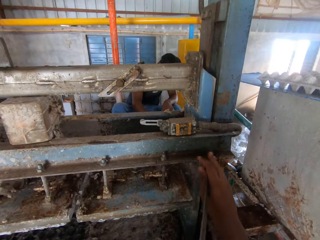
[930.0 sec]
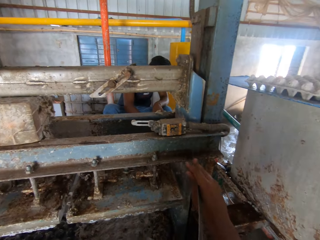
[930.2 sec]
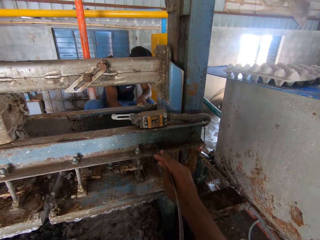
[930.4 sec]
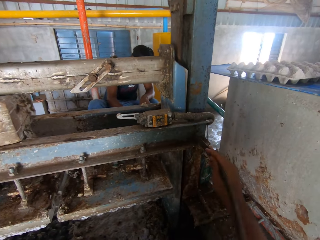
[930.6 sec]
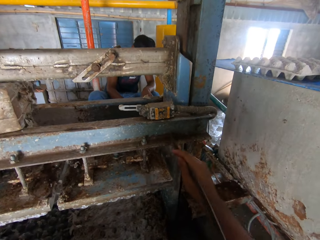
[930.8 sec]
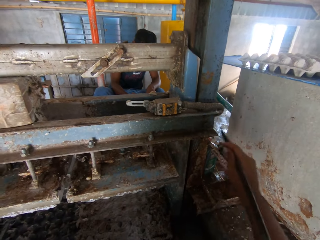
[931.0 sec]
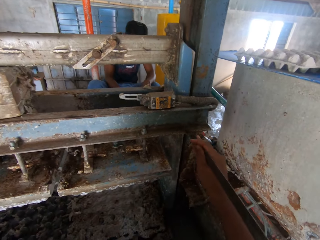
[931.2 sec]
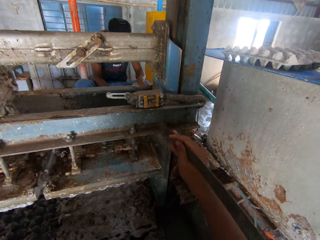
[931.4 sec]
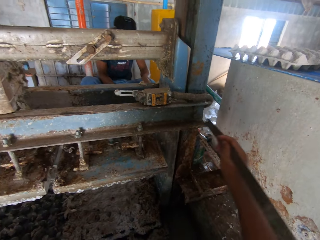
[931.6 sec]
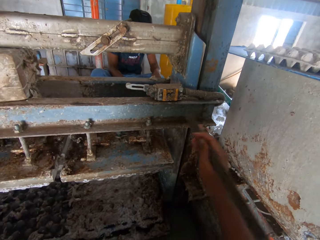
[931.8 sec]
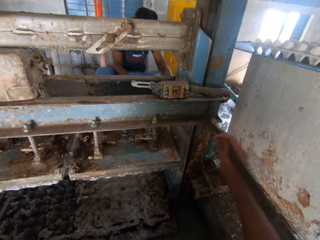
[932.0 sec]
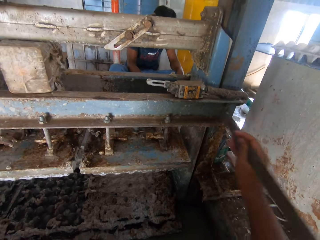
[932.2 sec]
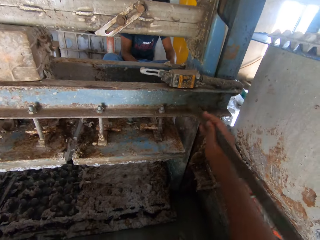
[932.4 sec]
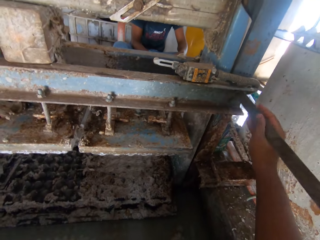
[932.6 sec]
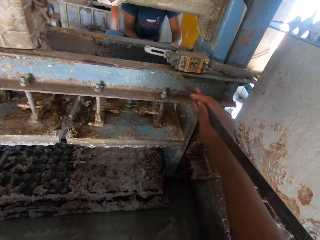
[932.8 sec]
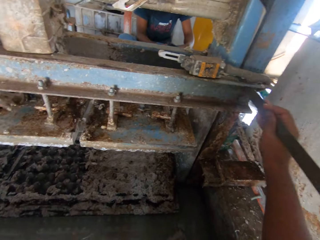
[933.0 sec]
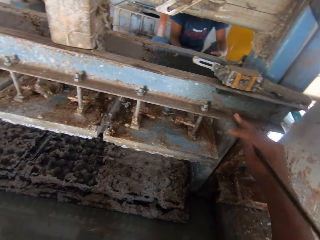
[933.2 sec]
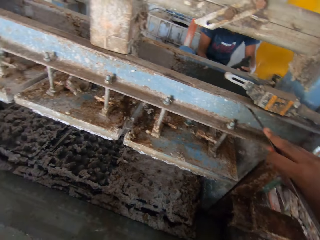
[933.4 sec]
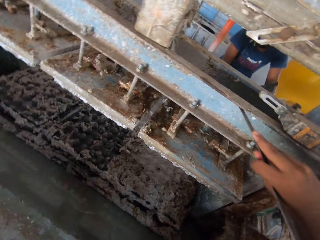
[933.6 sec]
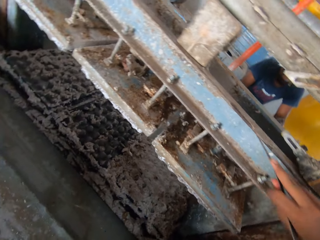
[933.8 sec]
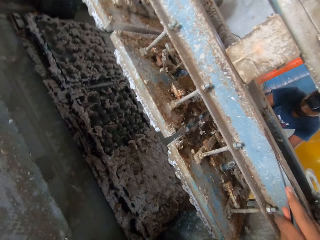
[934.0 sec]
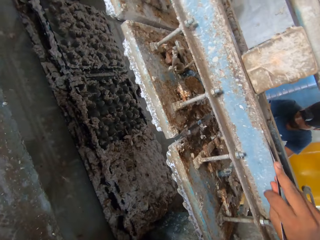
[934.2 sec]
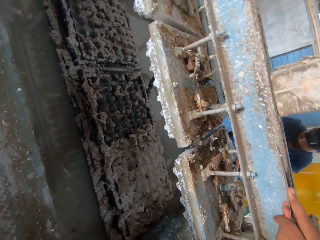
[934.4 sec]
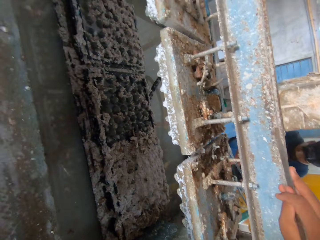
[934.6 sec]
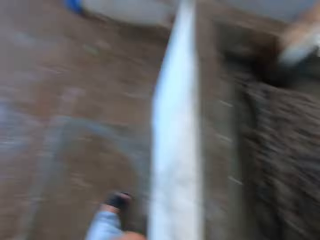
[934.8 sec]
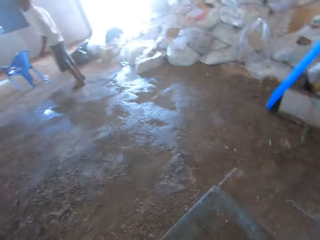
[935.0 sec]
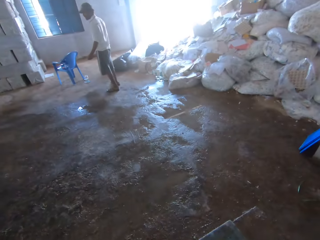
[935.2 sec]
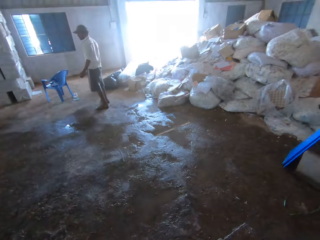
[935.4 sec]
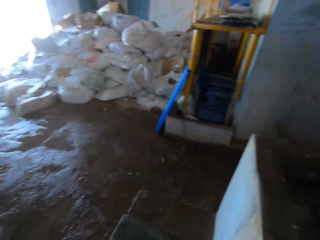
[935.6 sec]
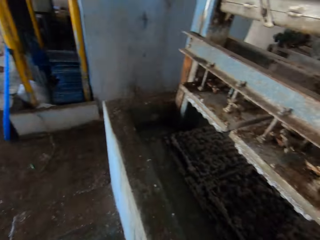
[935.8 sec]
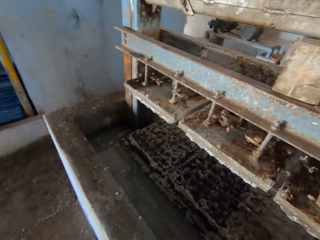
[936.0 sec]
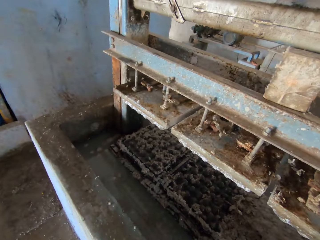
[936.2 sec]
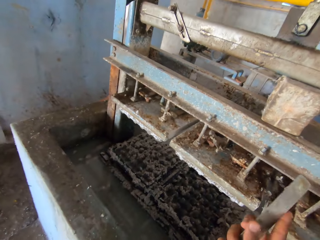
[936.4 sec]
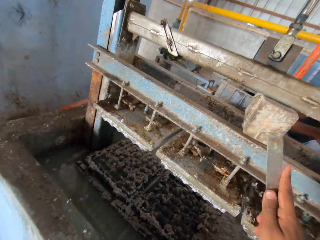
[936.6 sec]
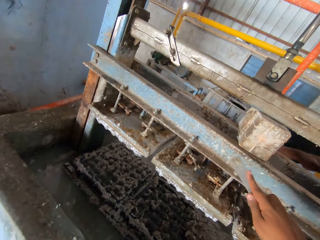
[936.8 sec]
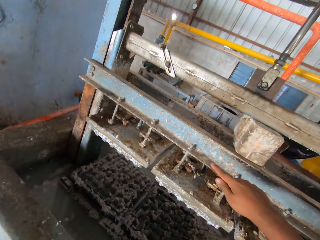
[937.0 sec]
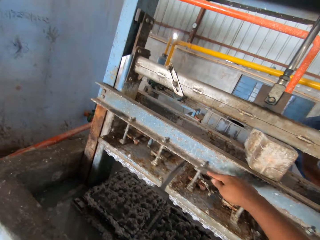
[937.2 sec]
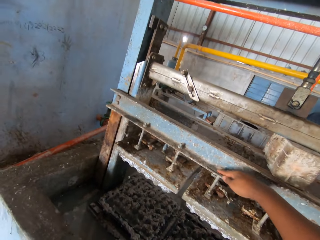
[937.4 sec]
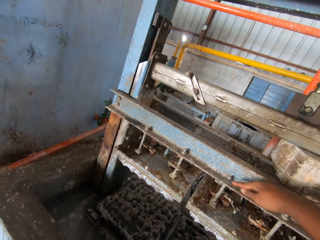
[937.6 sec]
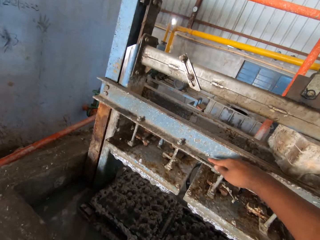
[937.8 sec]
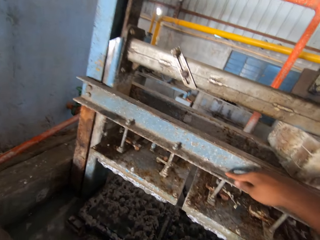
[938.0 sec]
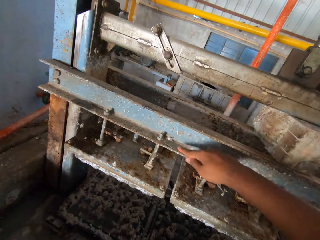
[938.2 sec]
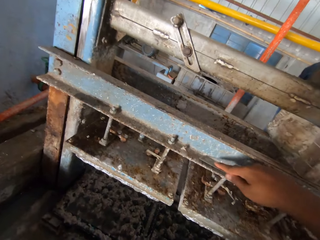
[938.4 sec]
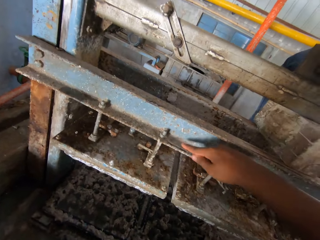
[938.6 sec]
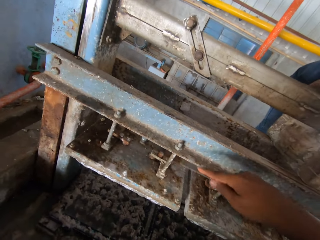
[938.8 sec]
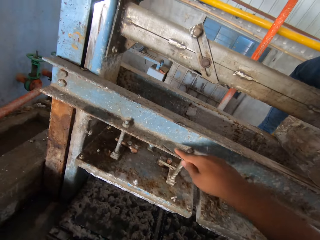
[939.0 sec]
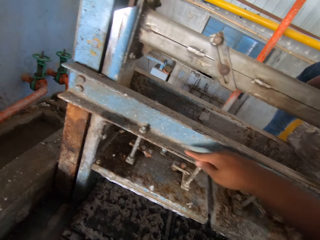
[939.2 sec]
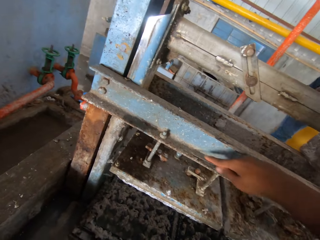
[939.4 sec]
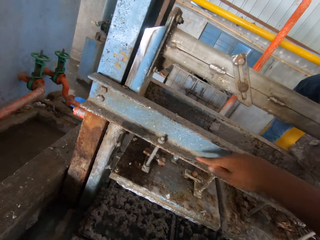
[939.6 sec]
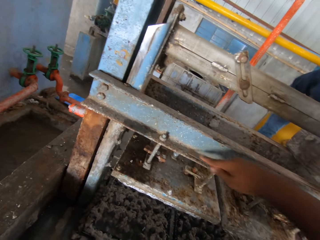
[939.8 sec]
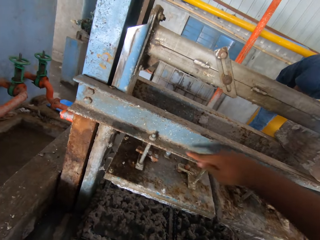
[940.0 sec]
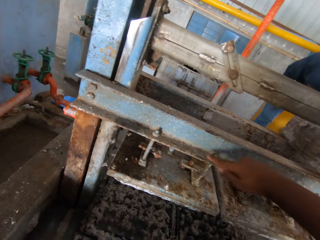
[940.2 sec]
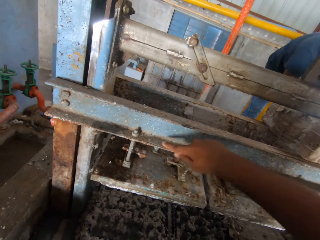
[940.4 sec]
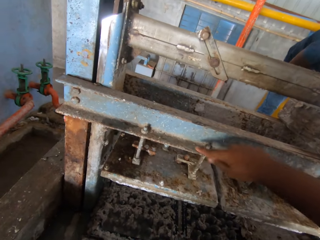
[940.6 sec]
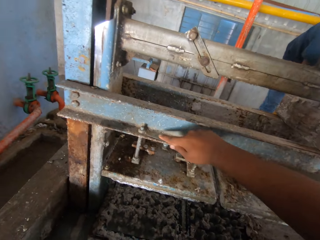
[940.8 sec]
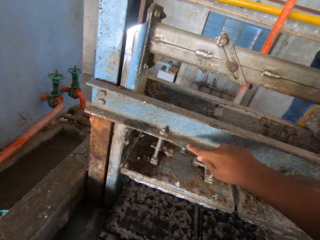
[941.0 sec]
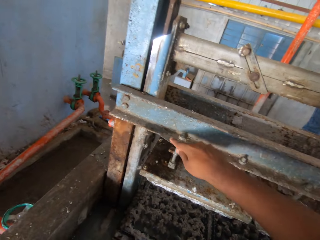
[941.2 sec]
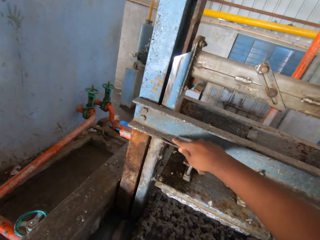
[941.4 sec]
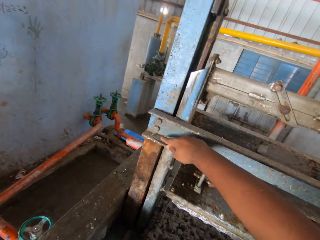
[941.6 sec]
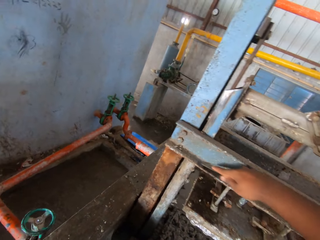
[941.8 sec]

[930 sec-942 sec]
The camera wearer turns around. They look at a man. They look around the room. They turn around. They remove dirt from the crate making machine with a piece of steel, with the right hand.

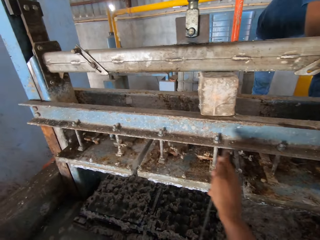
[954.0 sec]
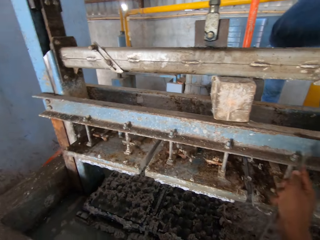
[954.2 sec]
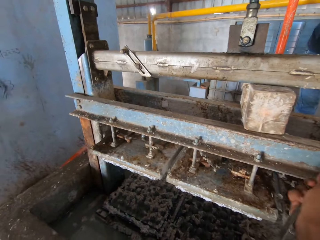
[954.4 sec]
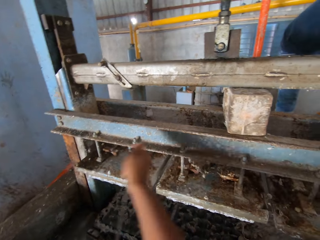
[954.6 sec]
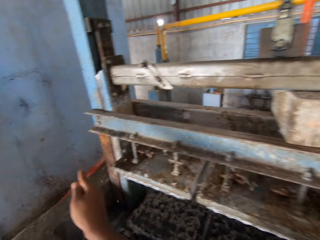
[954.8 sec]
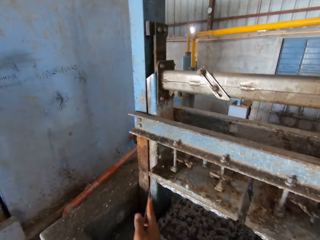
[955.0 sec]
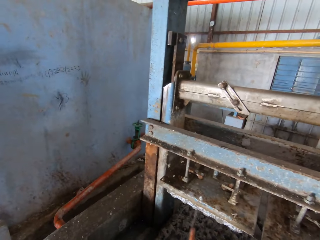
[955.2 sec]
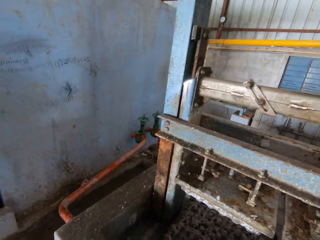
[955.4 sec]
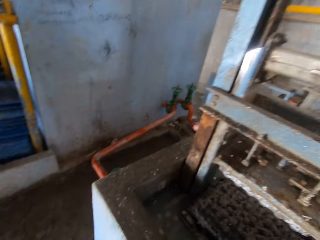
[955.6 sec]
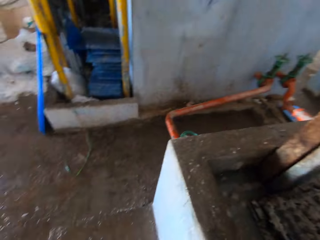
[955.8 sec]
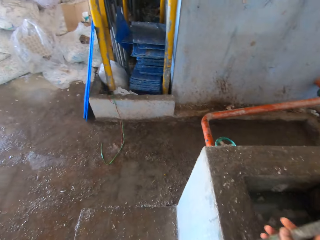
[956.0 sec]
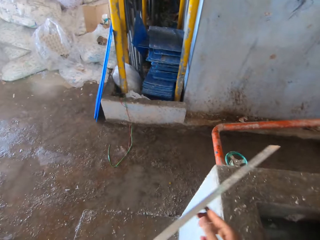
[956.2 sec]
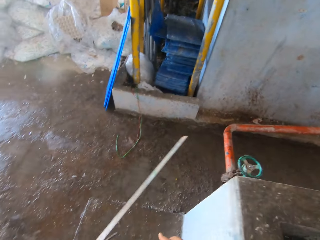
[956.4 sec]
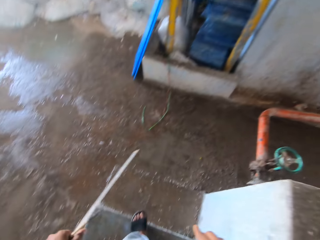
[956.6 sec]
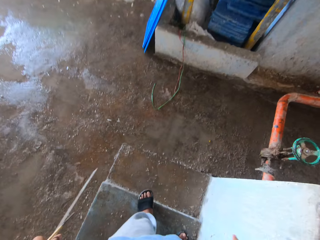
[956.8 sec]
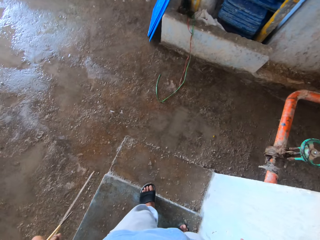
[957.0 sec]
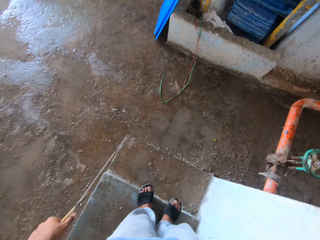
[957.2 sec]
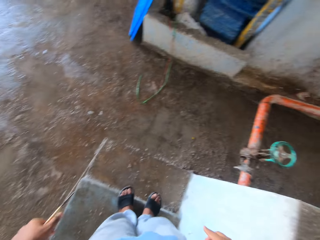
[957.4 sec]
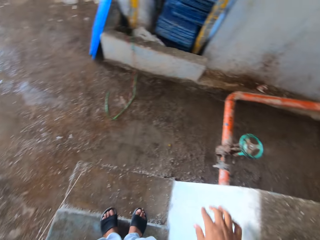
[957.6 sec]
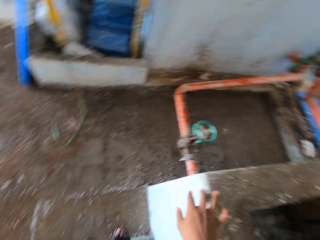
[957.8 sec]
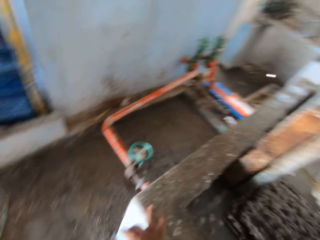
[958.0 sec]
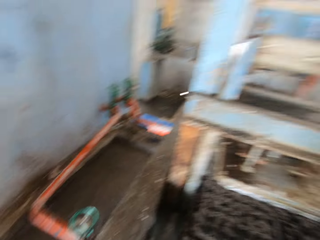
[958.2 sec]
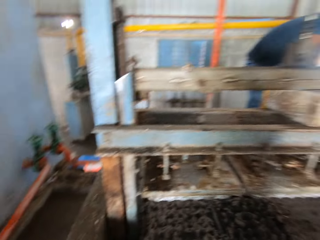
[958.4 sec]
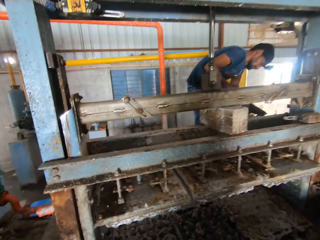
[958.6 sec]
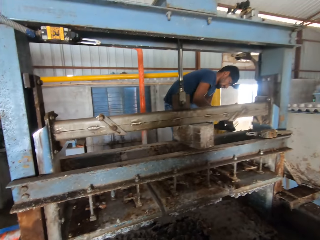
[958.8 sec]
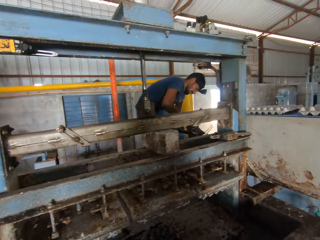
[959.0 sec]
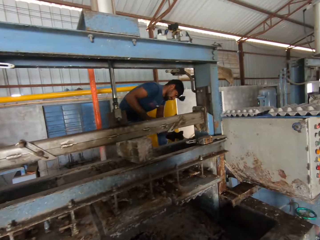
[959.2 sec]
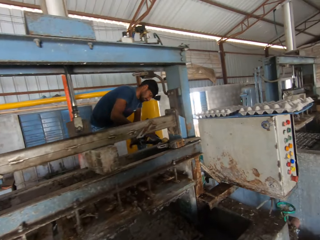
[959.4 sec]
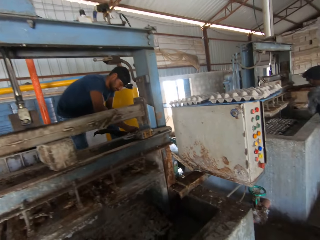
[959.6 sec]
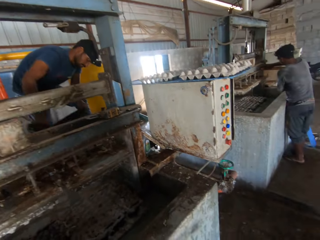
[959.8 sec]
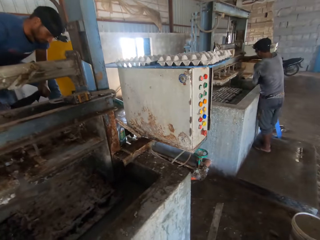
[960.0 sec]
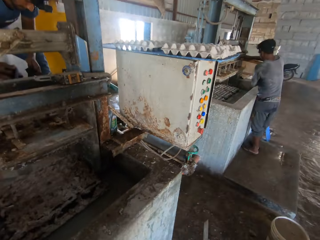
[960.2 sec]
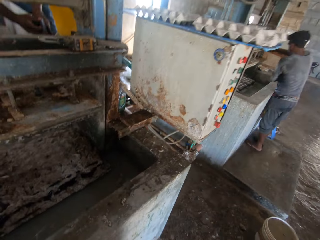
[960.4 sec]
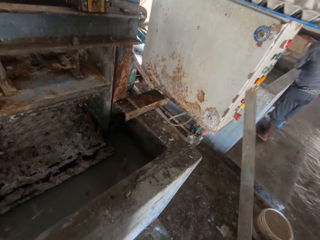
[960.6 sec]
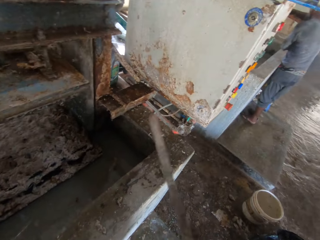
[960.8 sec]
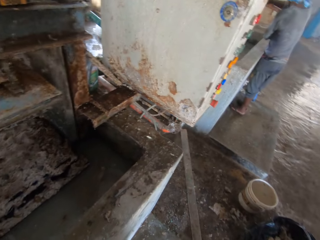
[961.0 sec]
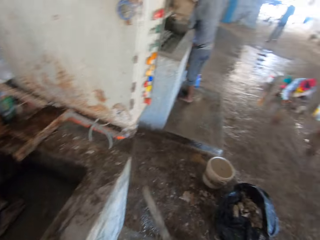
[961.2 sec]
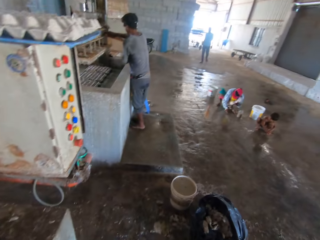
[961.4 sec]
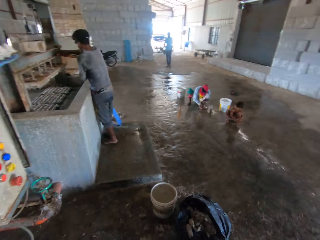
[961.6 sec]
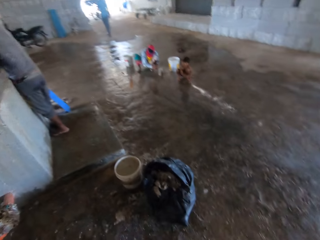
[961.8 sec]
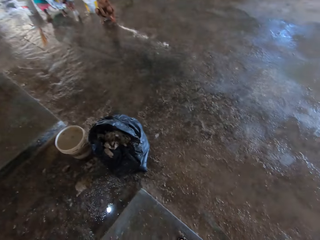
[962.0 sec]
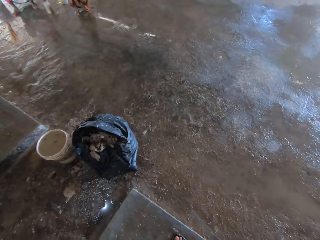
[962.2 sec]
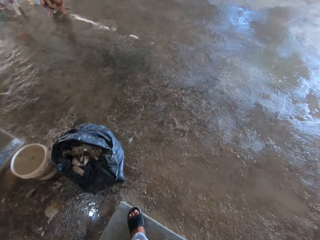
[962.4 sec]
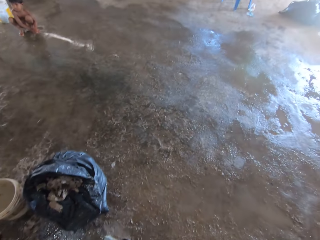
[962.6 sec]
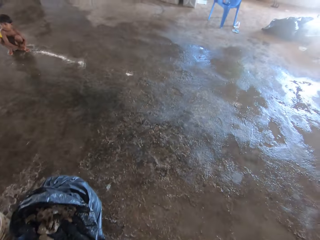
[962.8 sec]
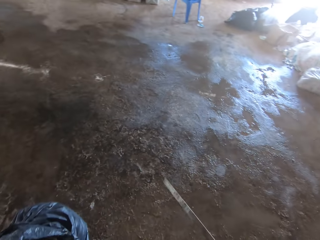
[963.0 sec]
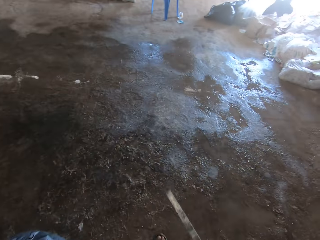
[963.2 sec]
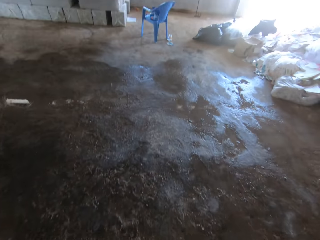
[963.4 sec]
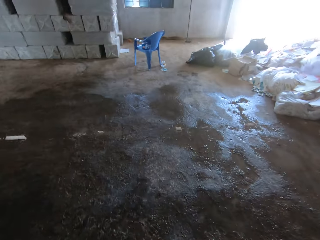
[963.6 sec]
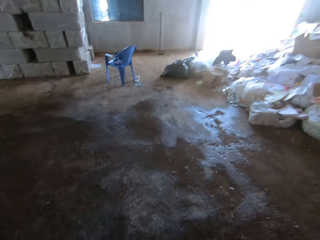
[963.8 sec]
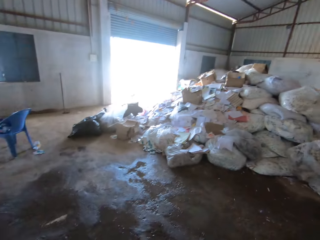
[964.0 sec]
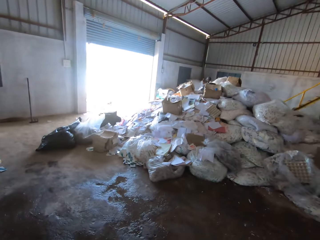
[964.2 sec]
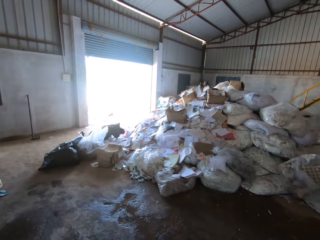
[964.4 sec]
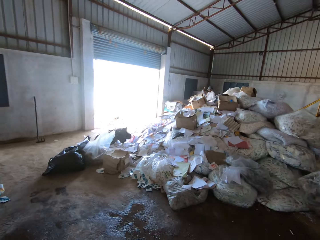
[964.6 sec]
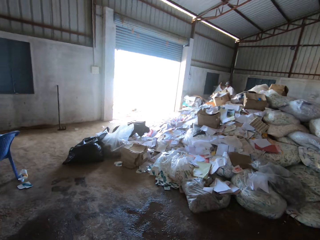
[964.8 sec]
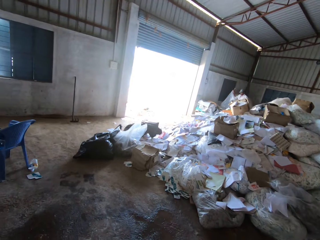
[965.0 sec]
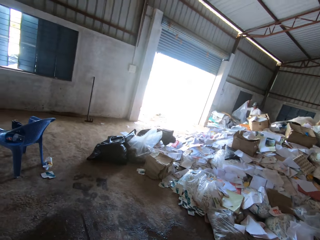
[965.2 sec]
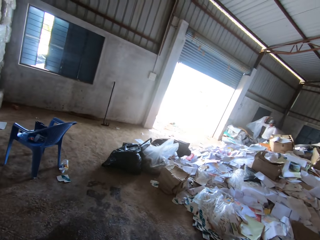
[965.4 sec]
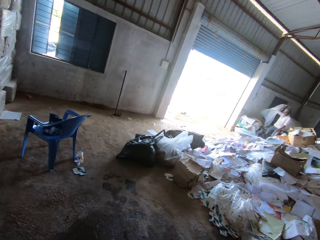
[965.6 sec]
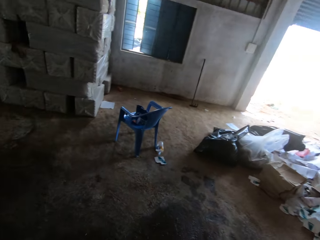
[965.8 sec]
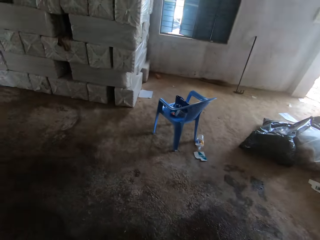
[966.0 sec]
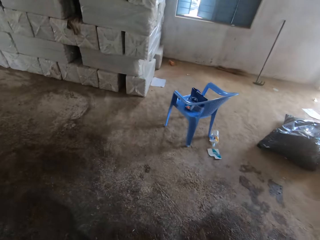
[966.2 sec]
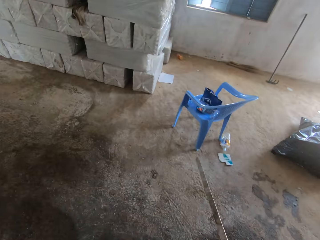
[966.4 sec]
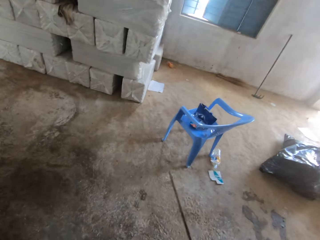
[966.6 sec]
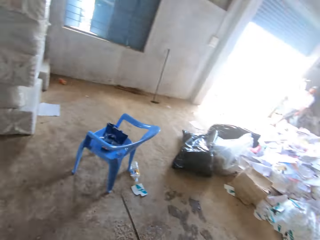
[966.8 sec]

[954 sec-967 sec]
The camera wearer looks around. They release the right hand from the metal. They look at the floor. They touch the slab with the right hand. They hold on to the cement block. They look at a man. They look around the crate making machine. They raise the metal with the right hand. They hit the block with the steel. They look at another man. They walk in the room. They look around.
